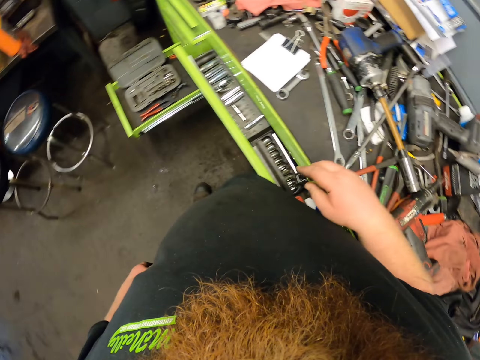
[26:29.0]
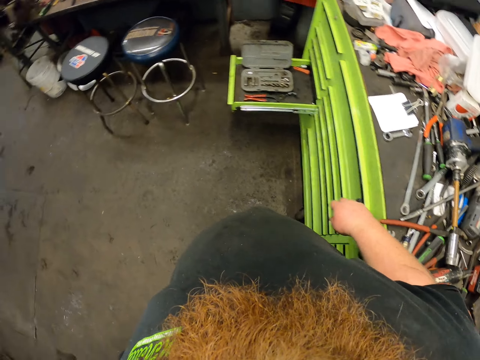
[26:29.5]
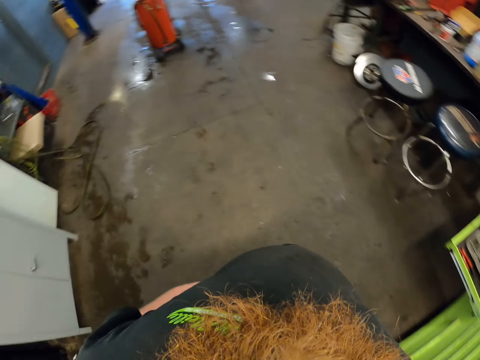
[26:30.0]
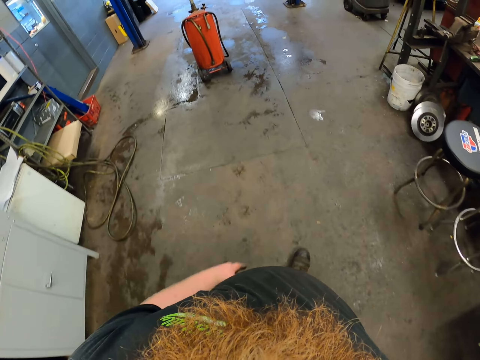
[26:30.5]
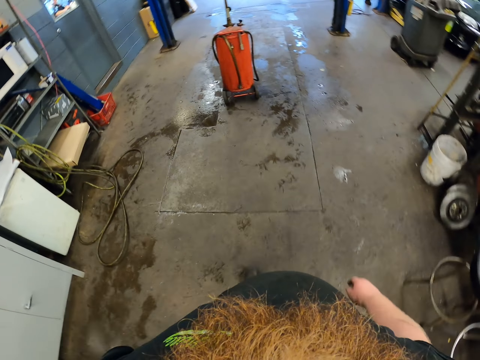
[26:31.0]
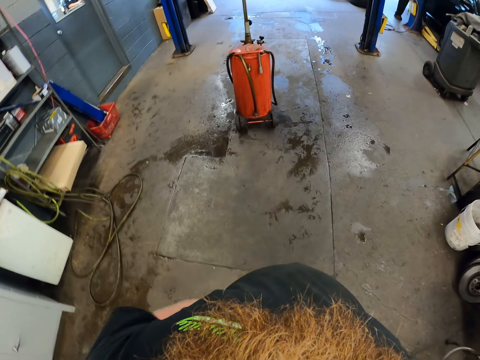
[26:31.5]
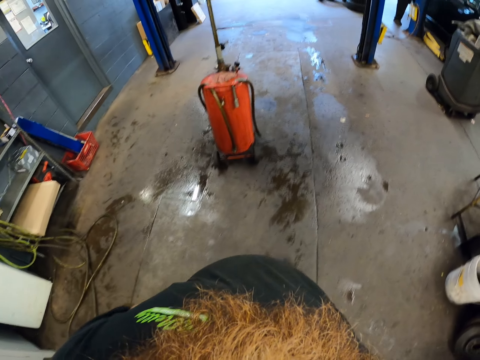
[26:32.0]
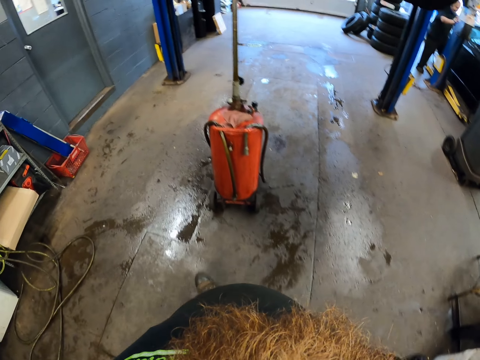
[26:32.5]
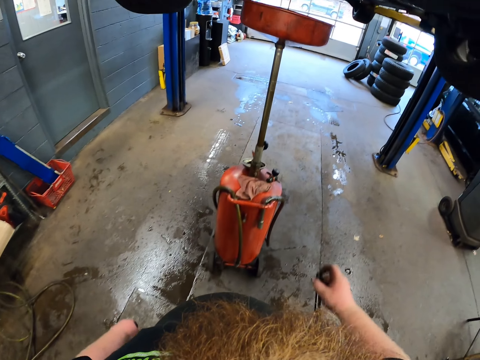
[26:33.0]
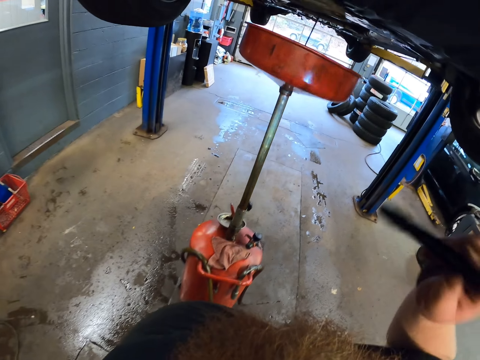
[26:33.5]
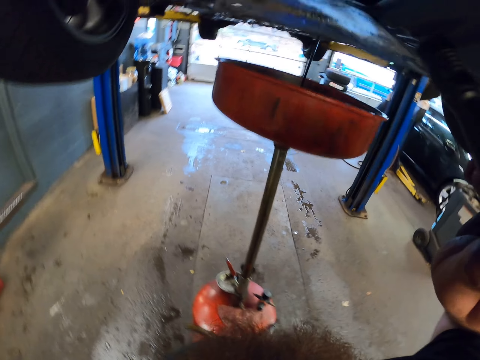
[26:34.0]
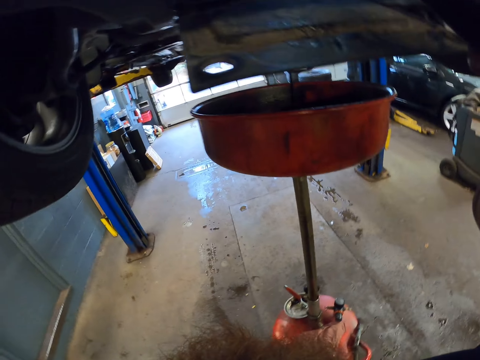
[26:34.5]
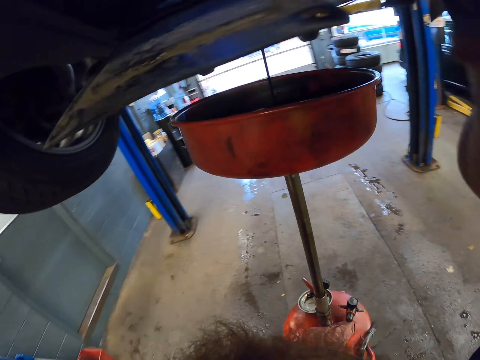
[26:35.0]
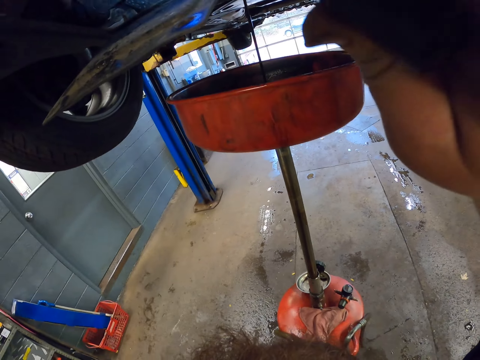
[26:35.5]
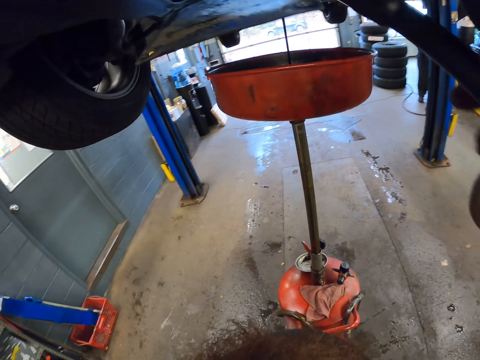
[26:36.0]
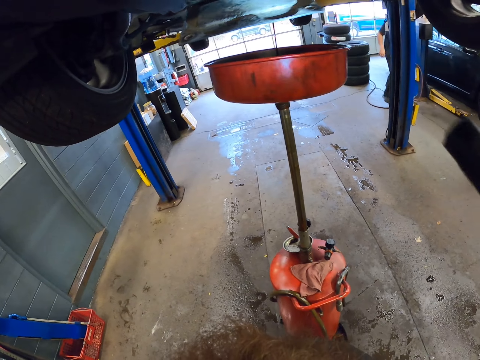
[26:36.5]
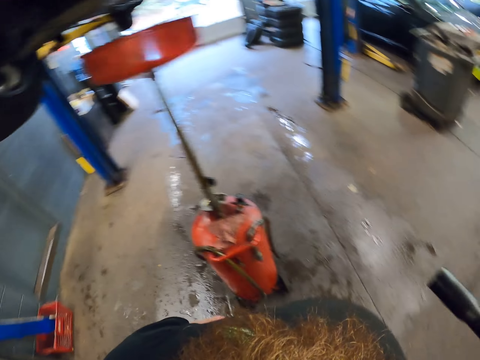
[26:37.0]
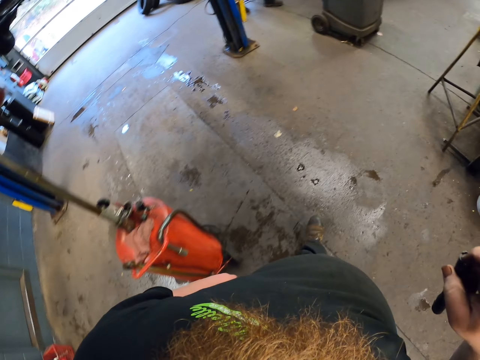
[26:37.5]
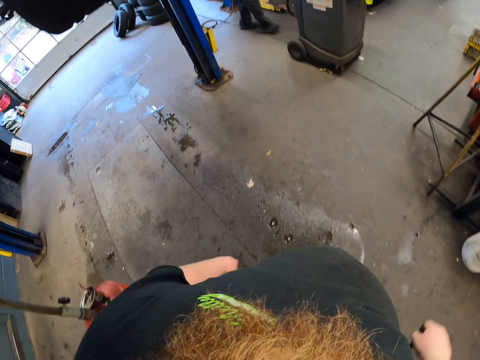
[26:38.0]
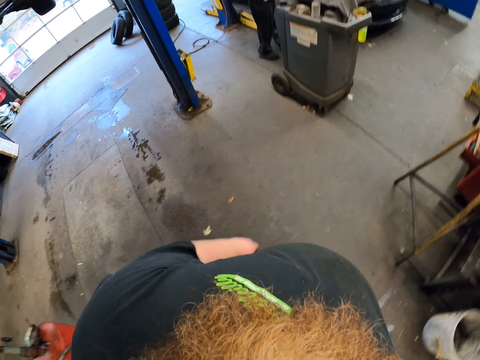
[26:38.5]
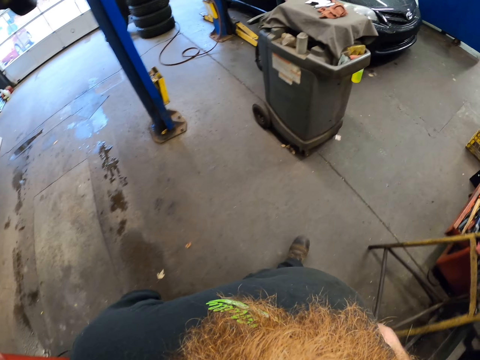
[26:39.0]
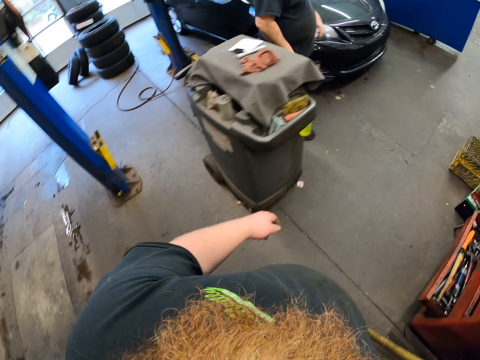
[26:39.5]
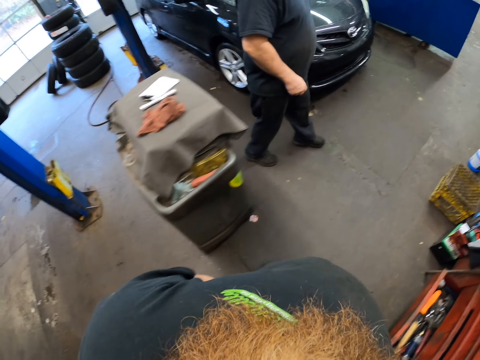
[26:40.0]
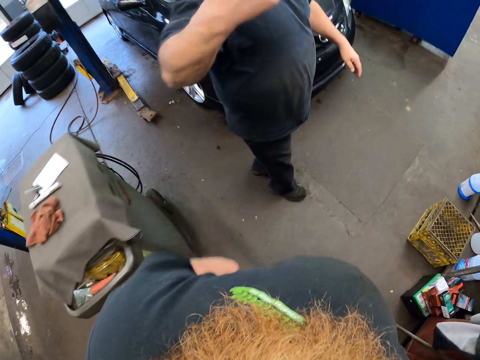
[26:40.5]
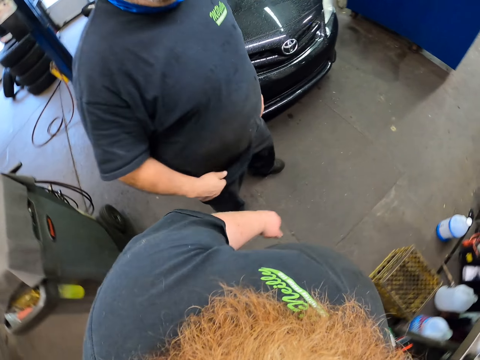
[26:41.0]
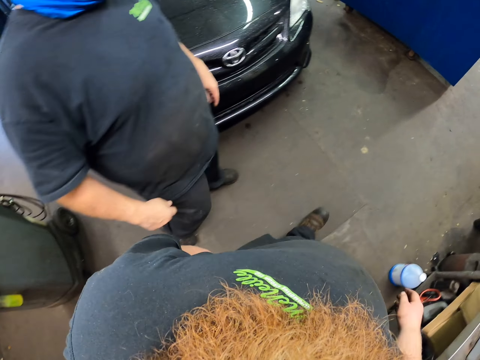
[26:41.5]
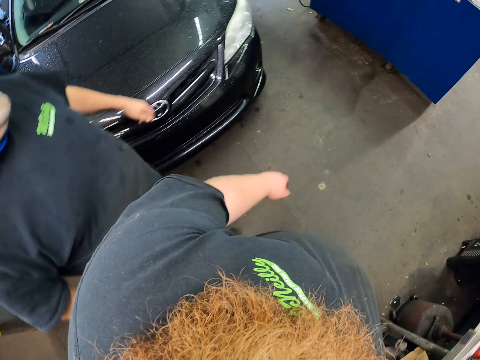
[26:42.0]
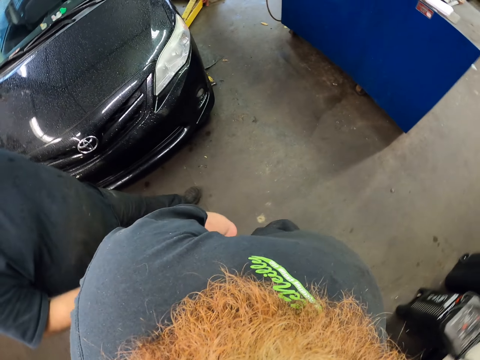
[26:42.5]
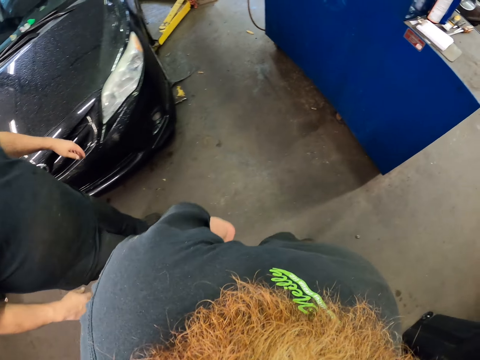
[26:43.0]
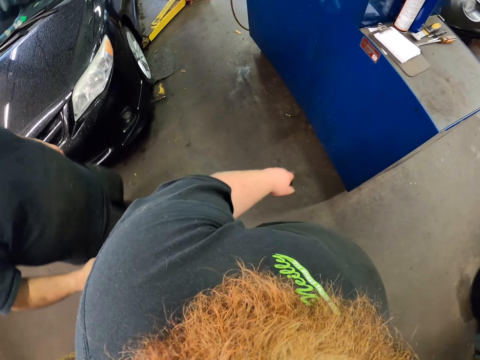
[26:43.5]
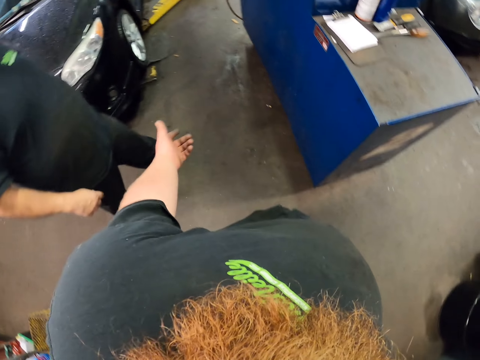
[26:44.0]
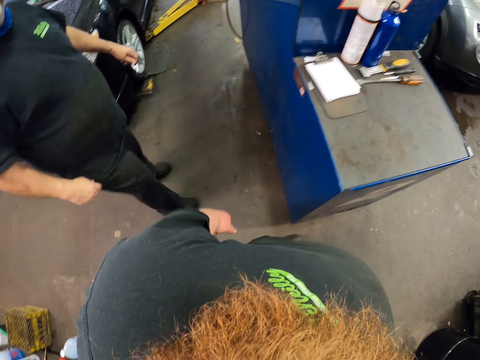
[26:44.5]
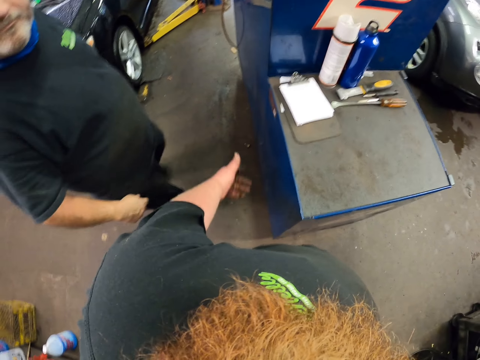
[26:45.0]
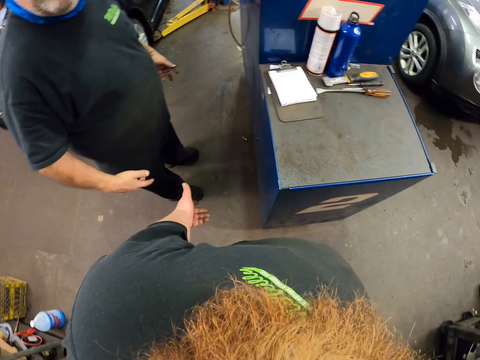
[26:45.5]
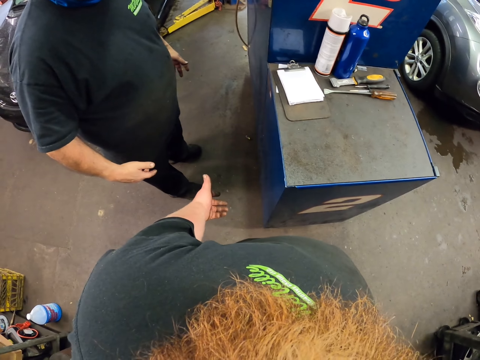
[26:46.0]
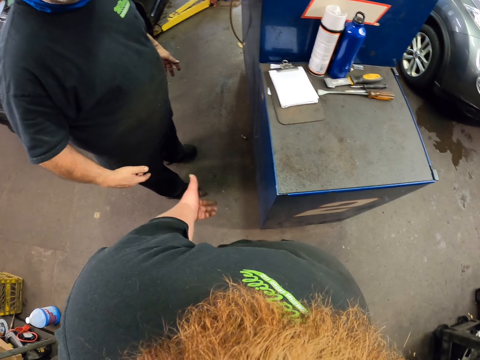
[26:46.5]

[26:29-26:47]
The camera wearer puts down the drill on the counter. They walk around the garage. They look at the car. They illuminate something. They put the hand down. They walk around the garage. A man moves around. The camera wearer greets the man. They move the hand. The man moves around. The camera wearer walks around the garage. They move the hand. They talk to the man.

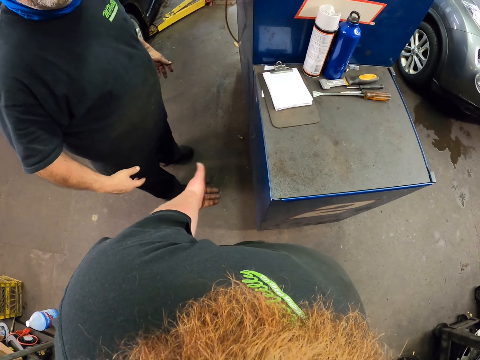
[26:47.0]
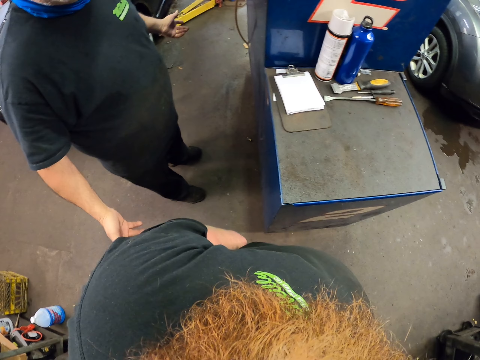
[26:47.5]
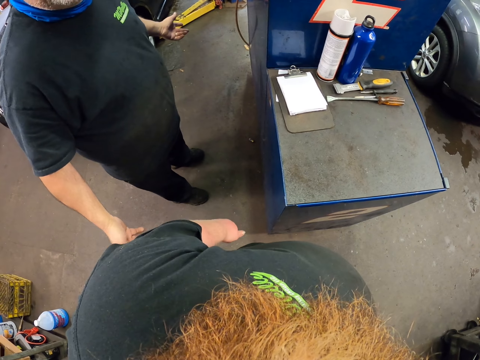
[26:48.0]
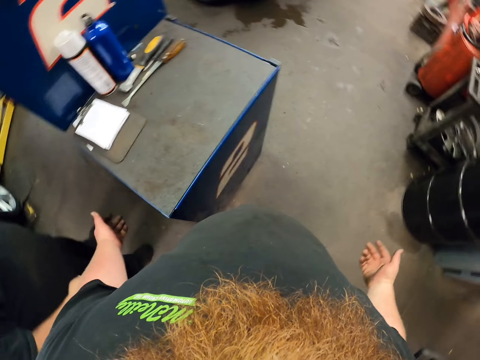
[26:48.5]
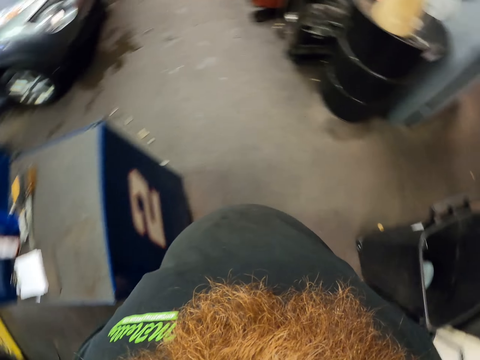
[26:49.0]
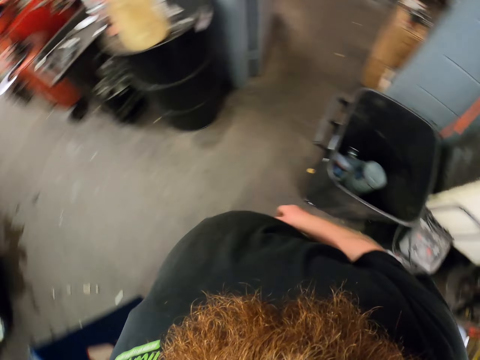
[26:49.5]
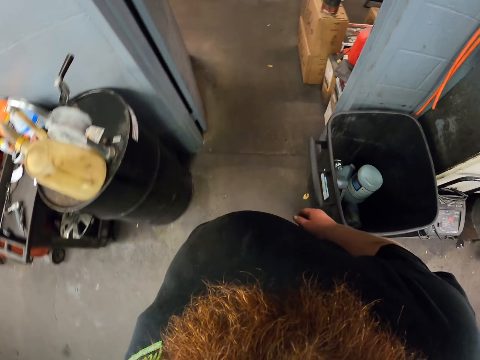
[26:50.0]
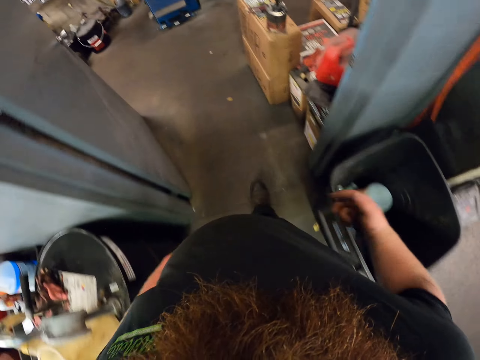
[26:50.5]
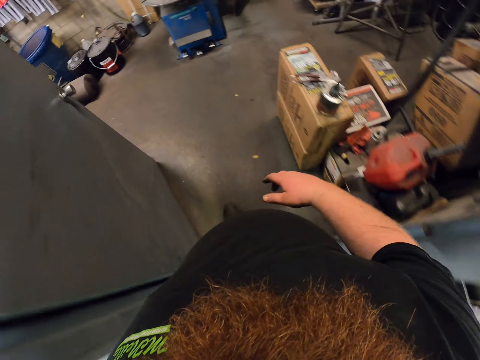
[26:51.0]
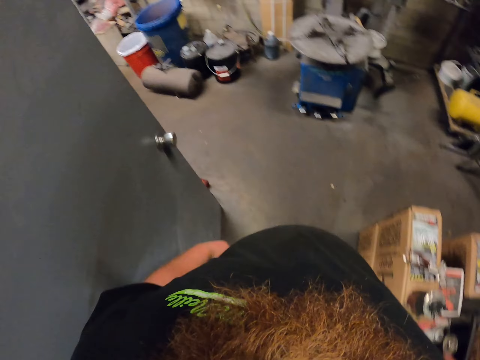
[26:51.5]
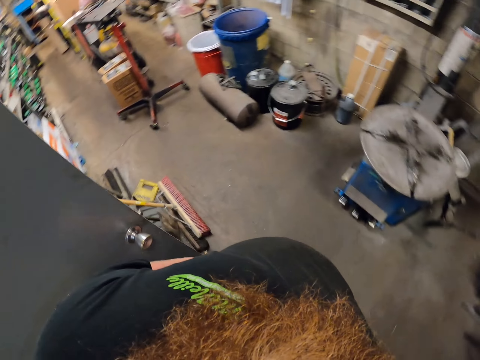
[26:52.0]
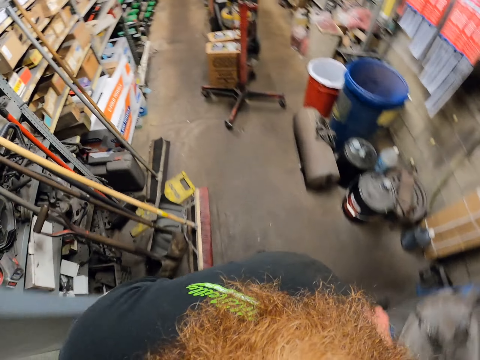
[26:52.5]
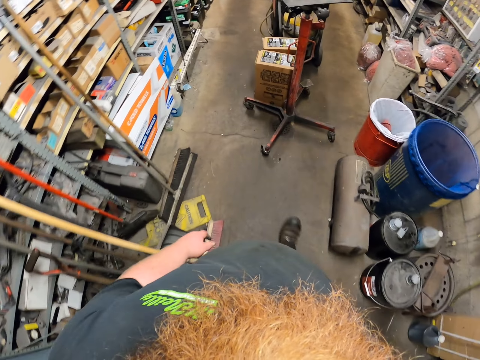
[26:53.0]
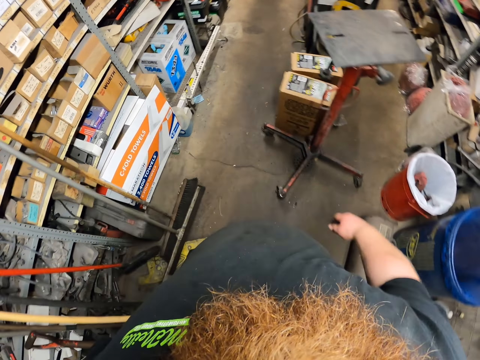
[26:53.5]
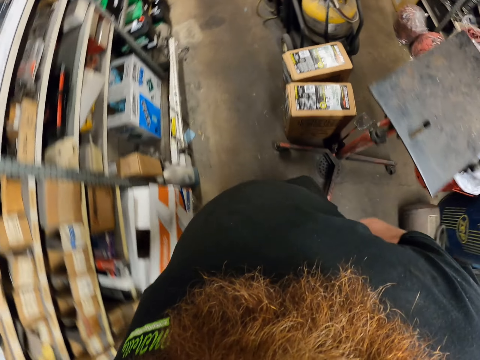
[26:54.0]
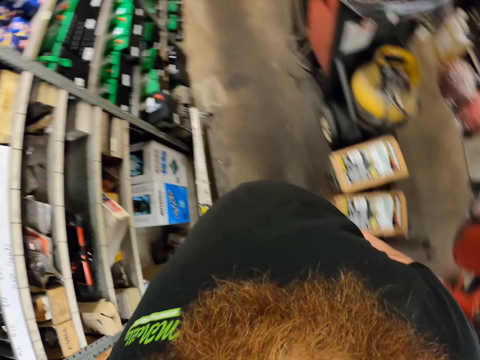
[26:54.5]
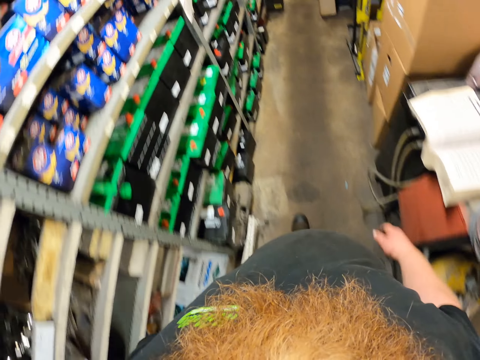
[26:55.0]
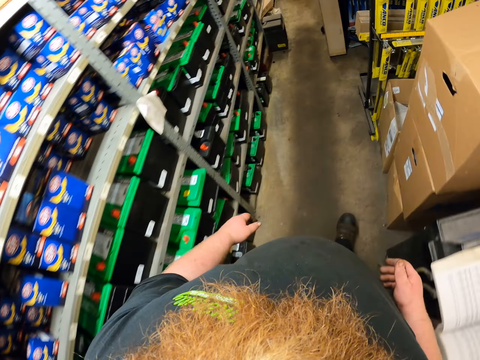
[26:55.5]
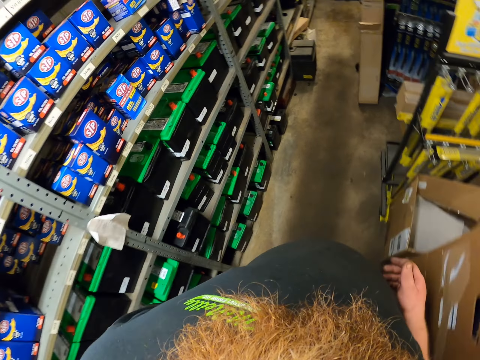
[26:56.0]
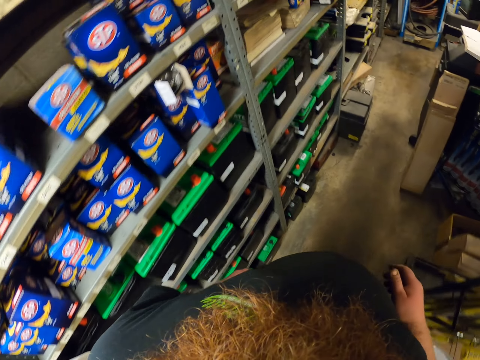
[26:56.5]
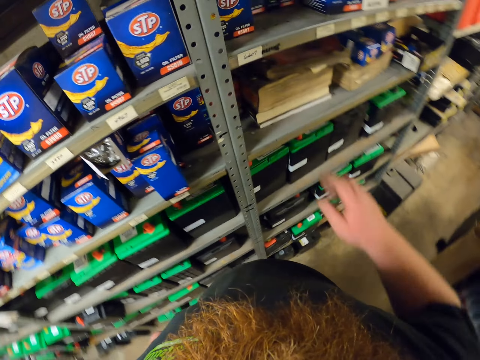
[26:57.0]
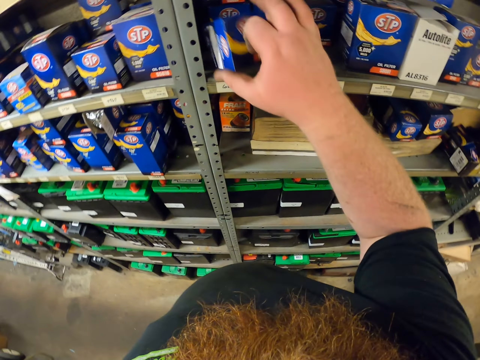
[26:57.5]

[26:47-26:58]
A man moves a hand. The camera wearer walks around the garage. They move a hand.
